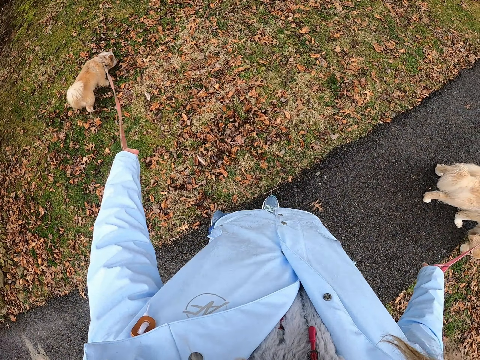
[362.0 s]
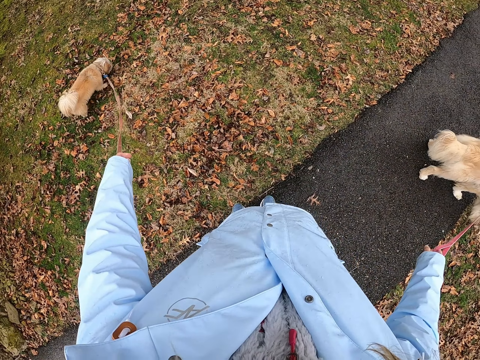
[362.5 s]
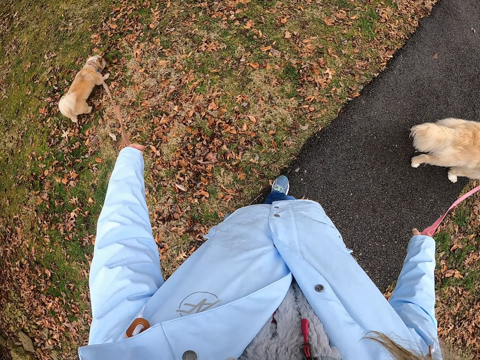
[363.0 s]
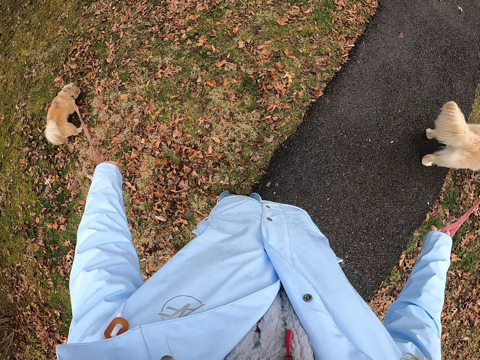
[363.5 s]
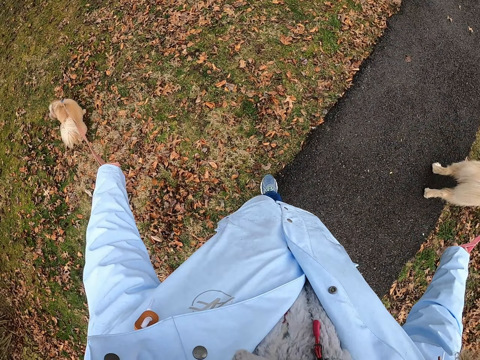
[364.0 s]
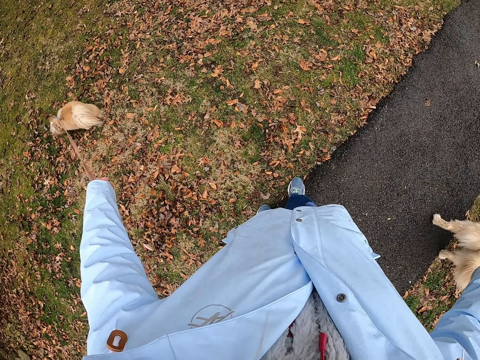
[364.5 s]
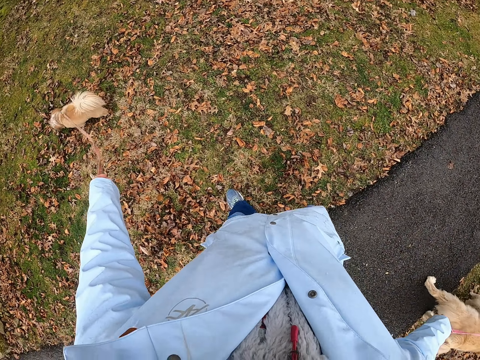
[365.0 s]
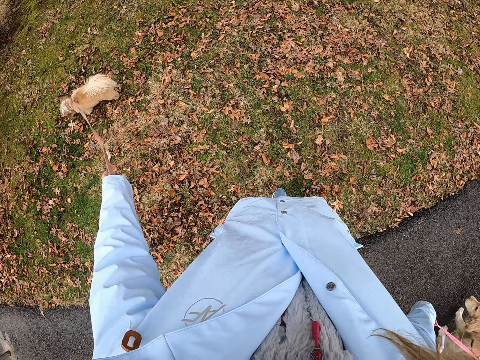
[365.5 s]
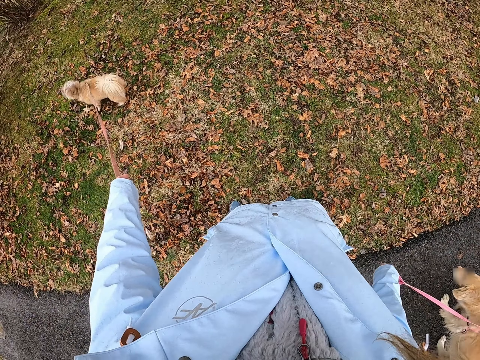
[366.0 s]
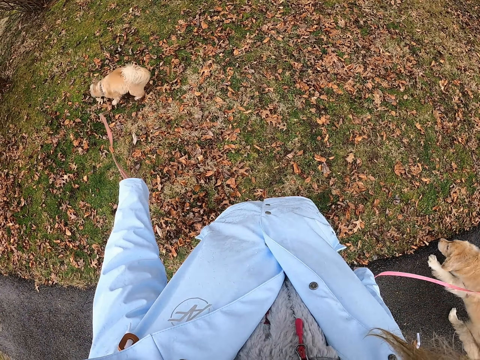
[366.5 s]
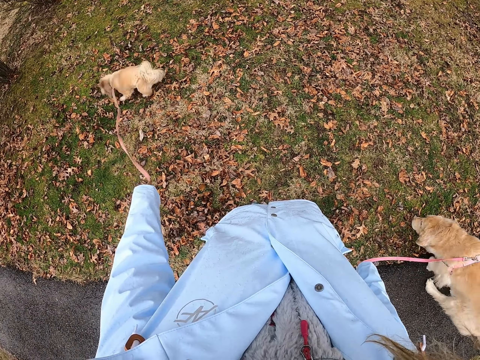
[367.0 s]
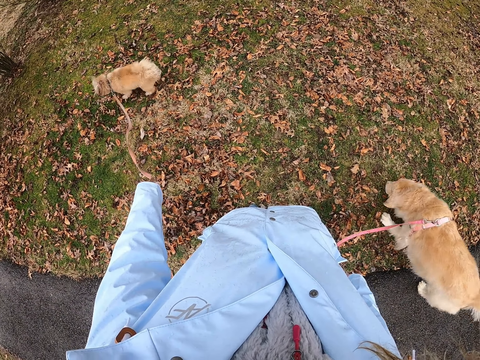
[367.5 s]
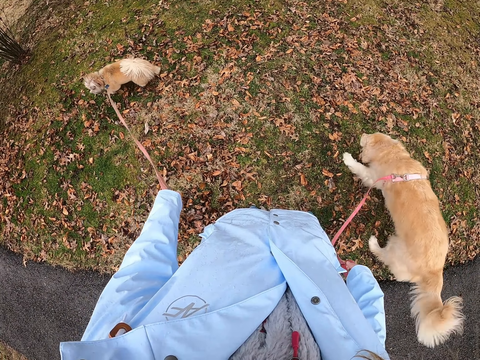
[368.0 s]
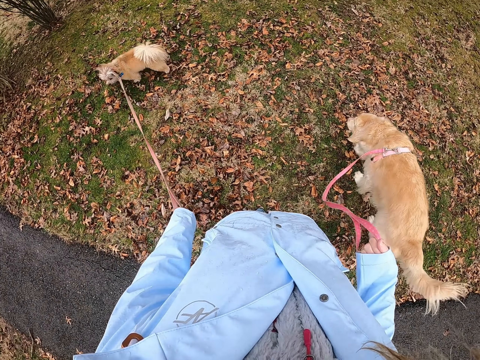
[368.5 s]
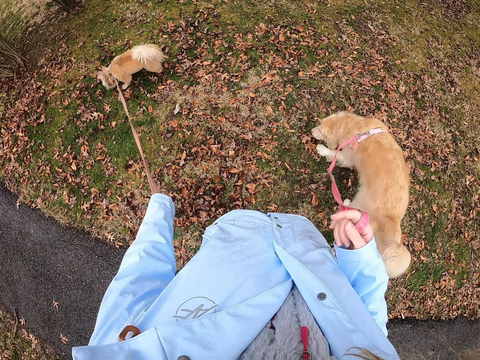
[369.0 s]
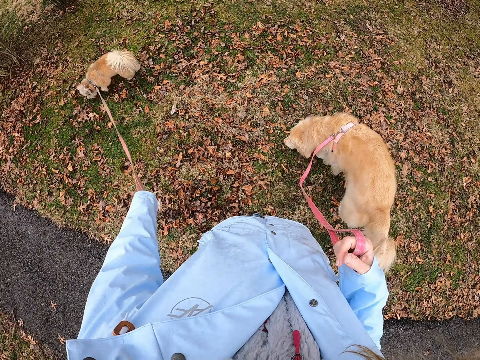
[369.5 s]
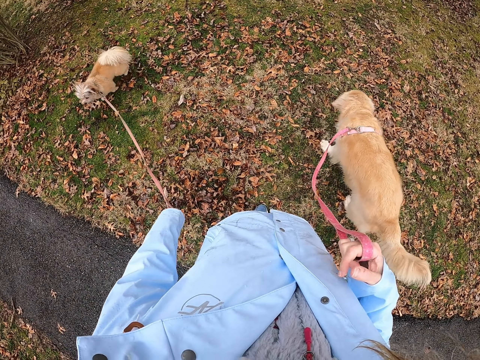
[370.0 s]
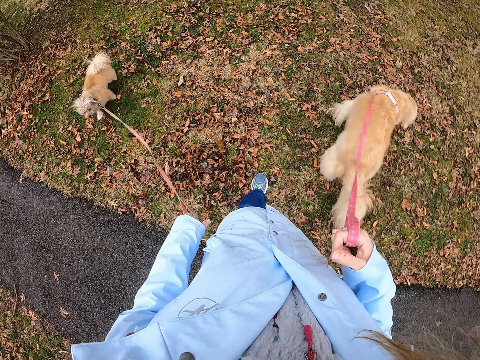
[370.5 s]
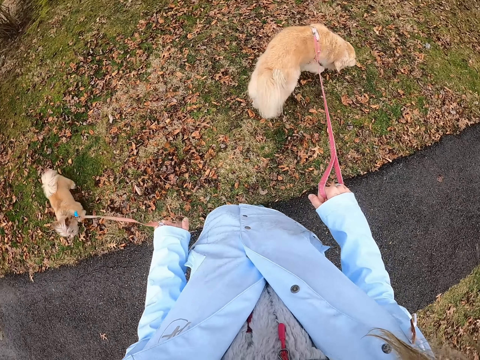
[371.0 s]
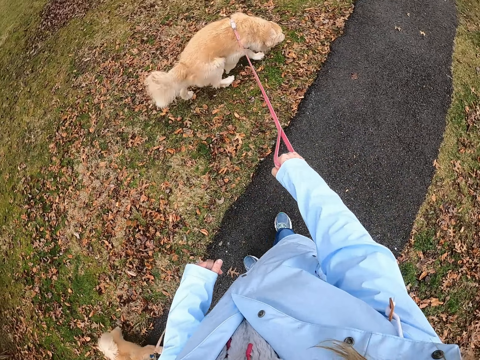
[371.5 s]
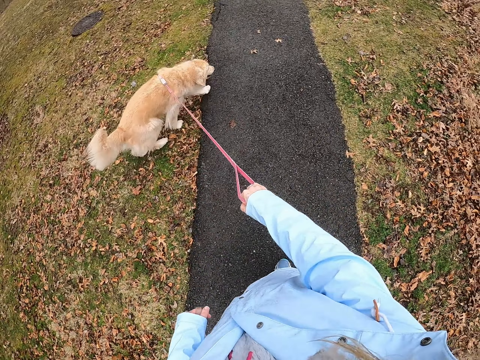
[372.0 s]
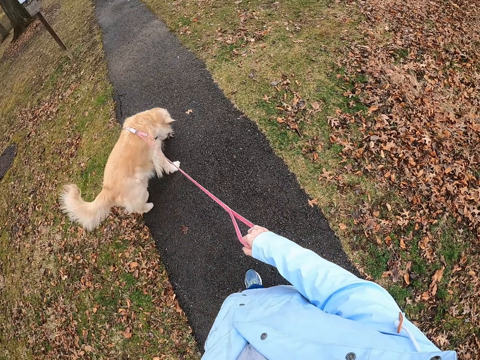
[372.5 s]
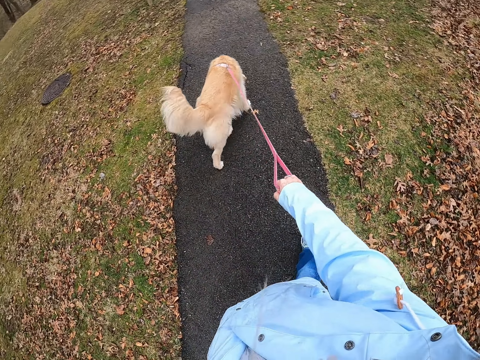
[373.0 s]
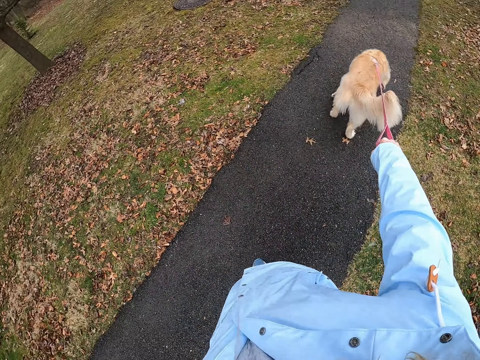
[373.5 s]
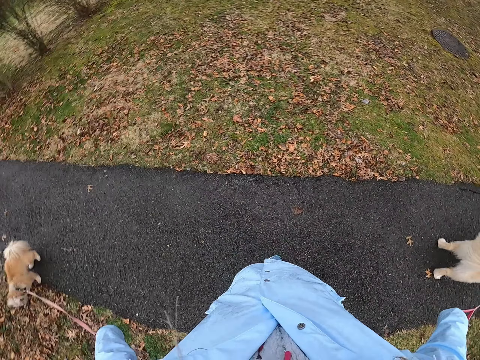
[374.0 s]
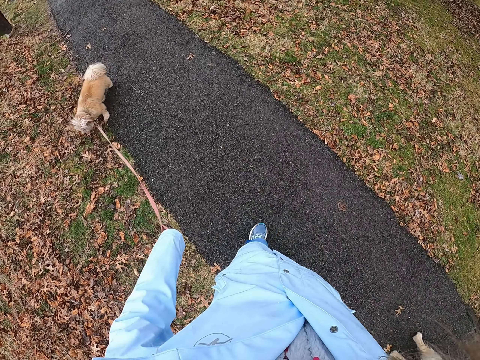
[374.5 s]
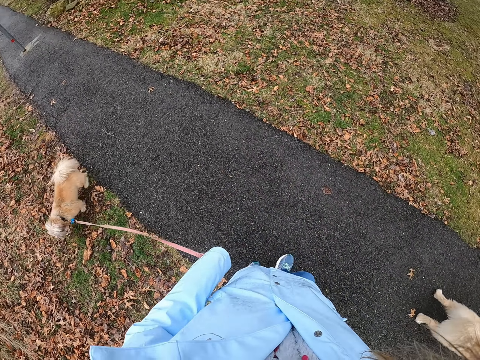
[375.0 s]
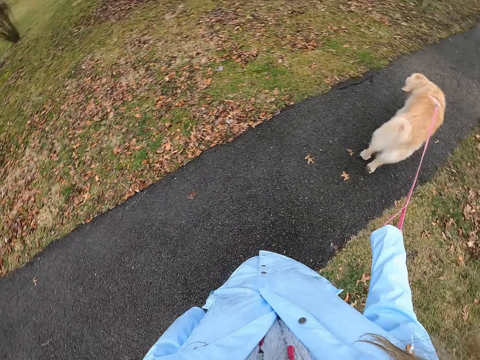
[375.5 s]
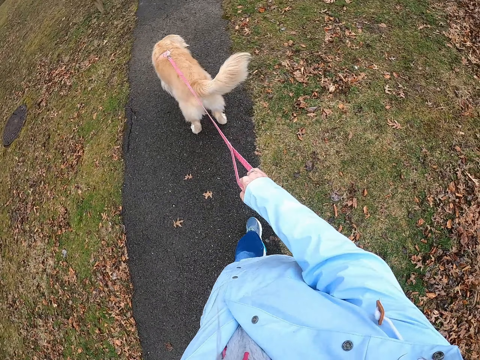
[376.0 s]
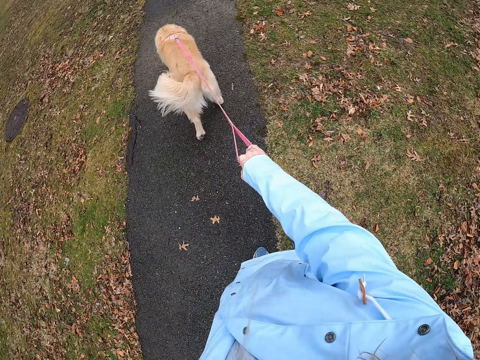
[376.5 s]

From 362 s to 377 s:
The camera wearer pushes the dogs on the road. They walk on the road holding the dogs.

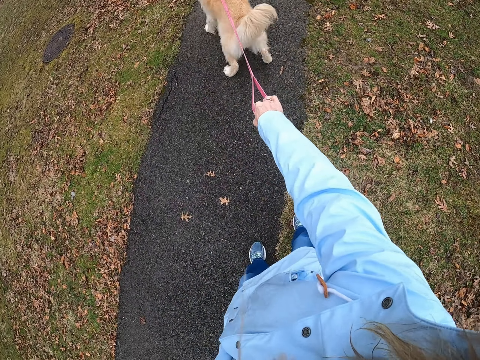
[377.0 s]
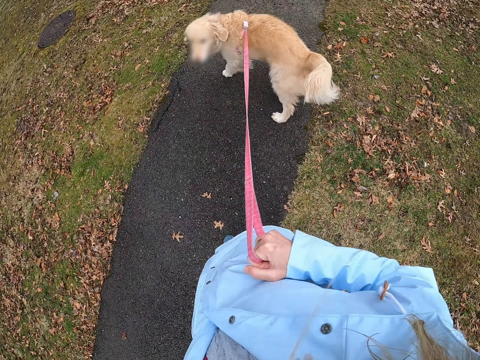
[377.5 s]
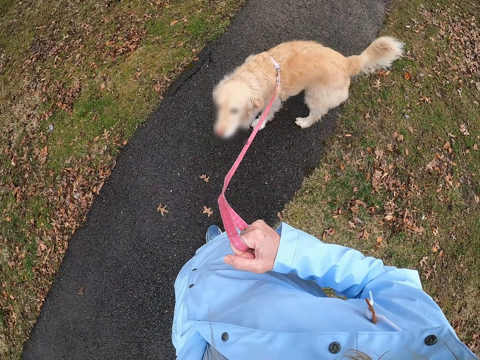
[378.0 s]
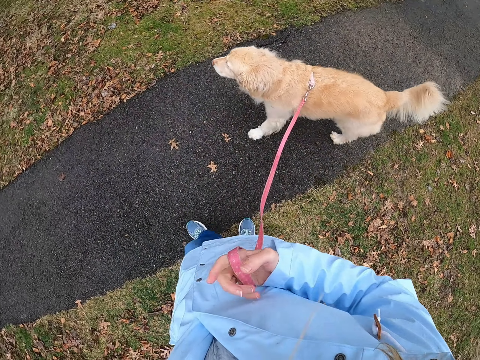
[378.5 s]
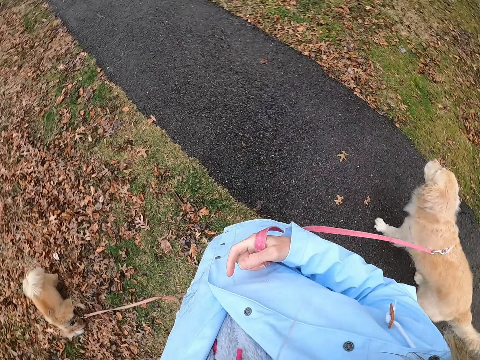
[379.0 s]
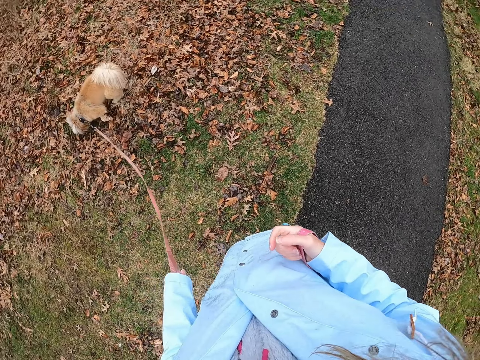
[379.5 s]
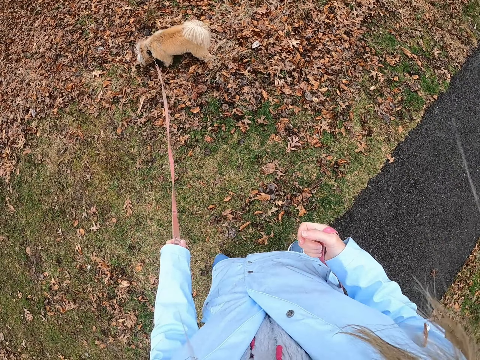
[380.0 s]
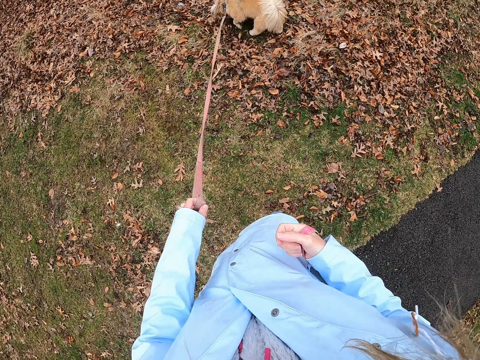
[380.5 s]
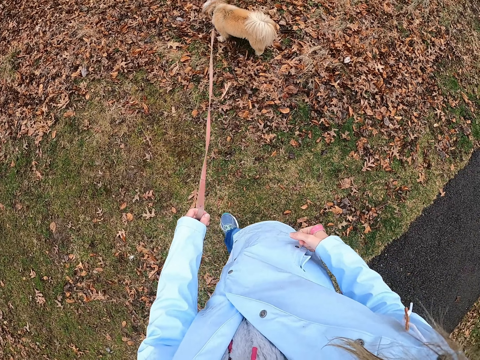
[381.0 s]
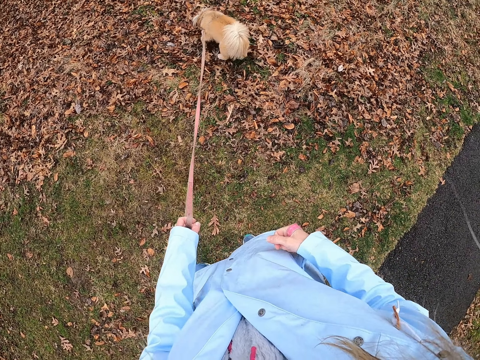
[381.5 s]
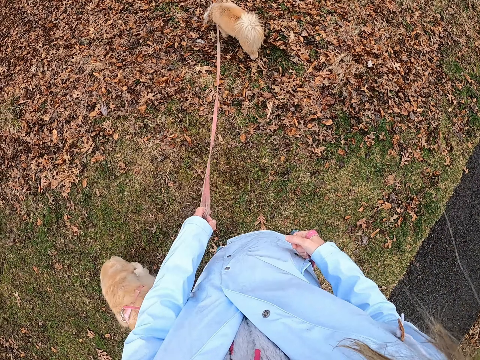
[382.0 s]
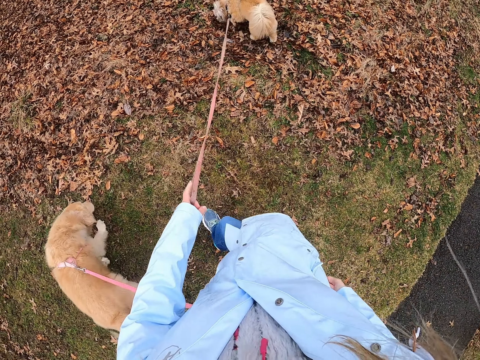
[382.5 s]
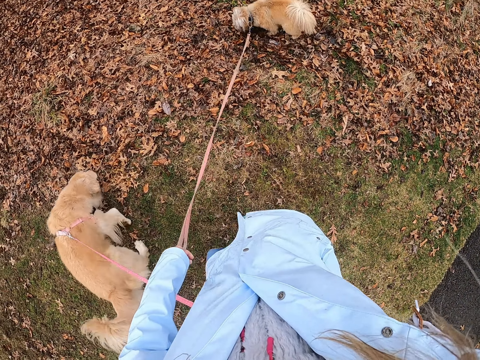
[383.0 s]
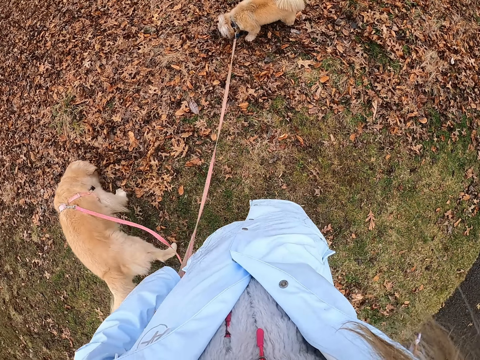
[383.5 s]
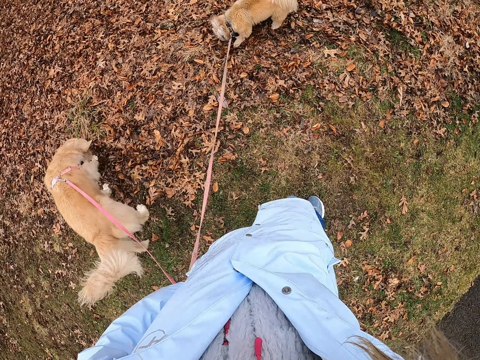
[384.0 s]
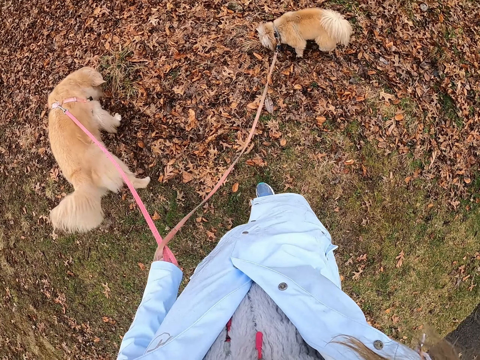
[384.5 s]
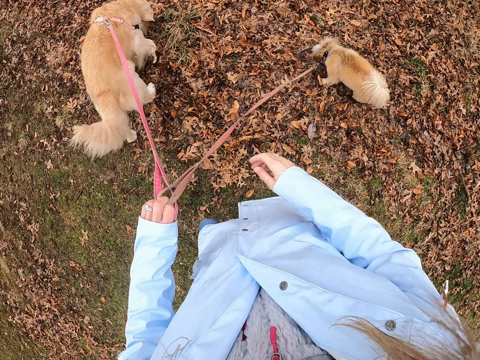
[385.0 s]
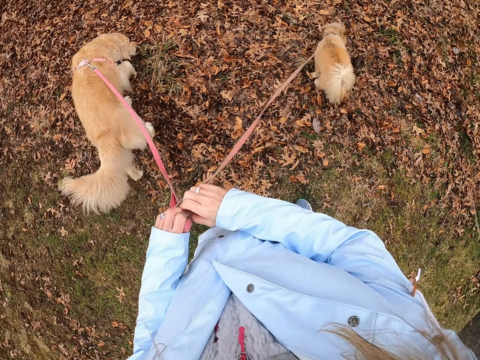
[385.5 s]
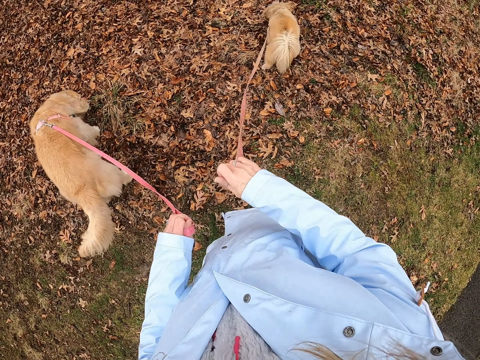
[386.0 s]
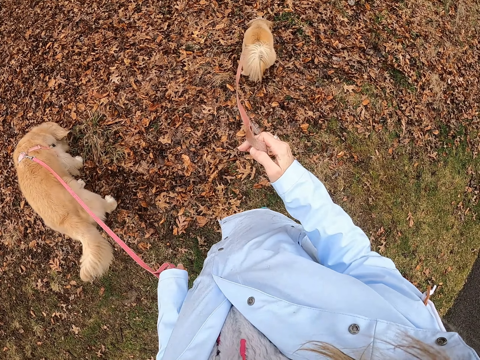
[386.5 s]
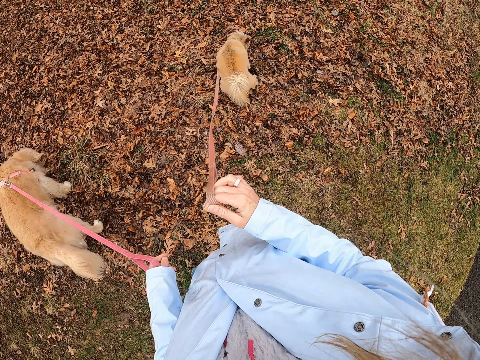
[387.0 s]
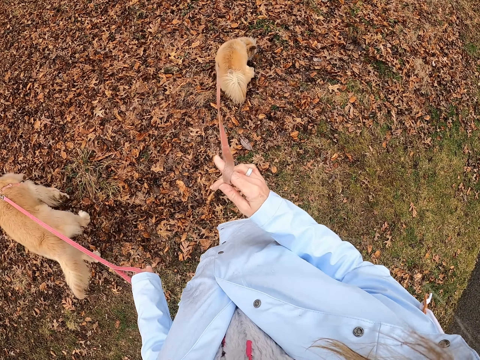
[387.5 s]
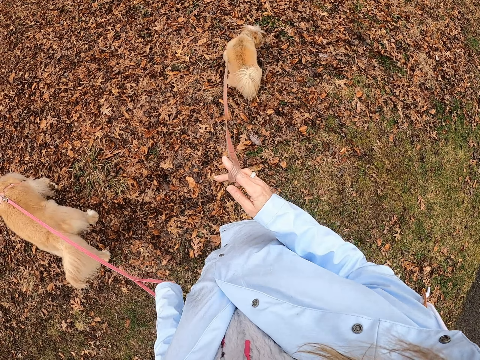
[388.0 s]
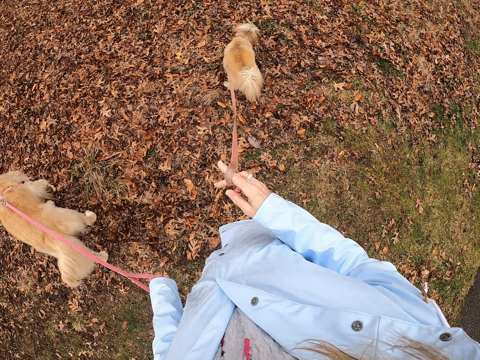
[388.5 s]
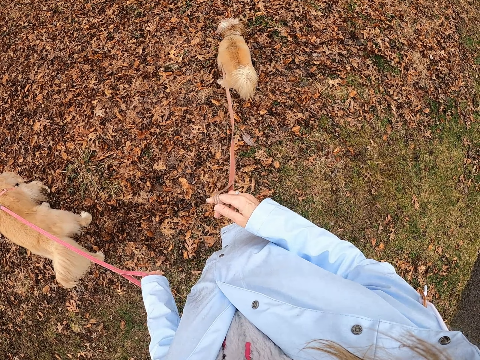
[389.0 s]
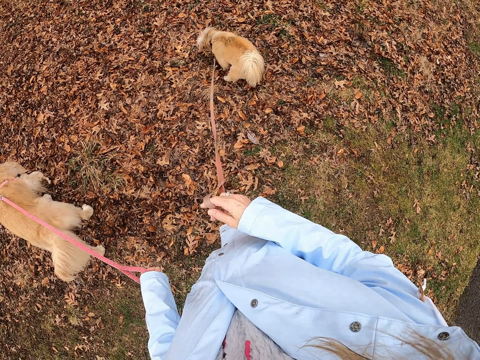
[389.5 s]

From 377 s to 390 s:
The camera wearer stands on the grass holding dogs. They walk with the dog. They stand.
